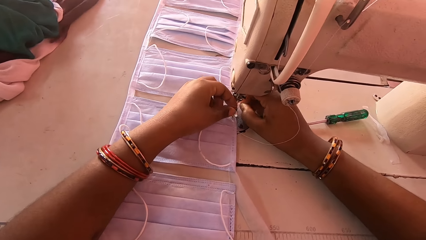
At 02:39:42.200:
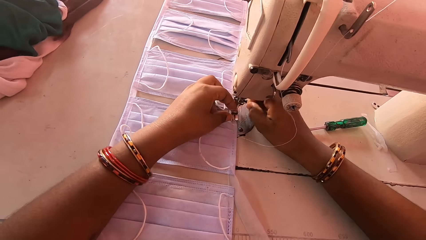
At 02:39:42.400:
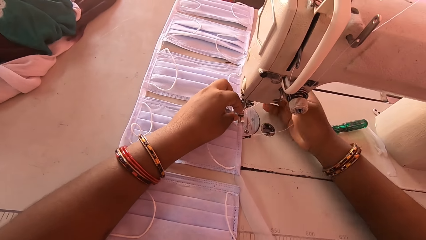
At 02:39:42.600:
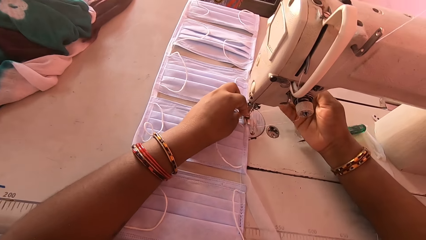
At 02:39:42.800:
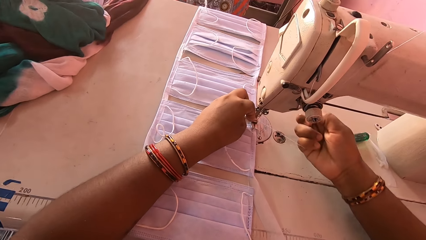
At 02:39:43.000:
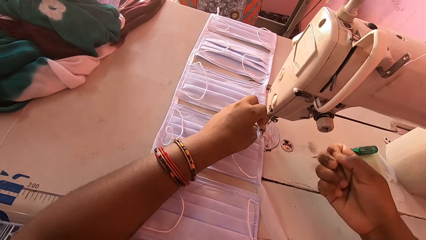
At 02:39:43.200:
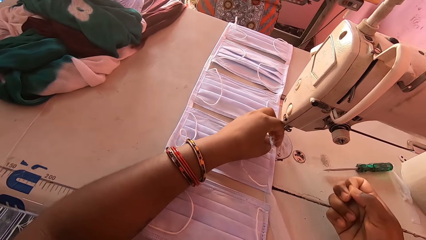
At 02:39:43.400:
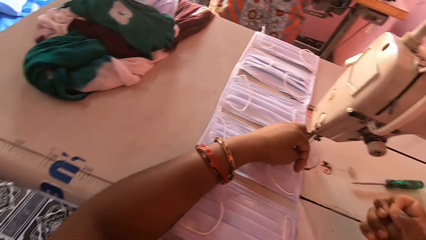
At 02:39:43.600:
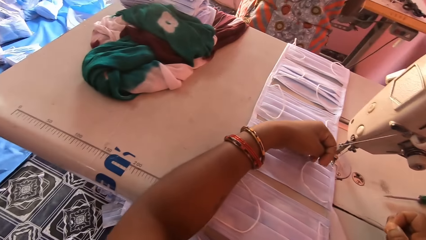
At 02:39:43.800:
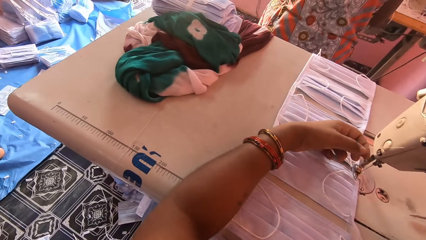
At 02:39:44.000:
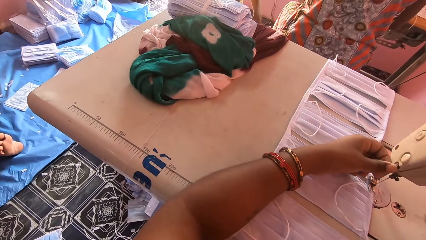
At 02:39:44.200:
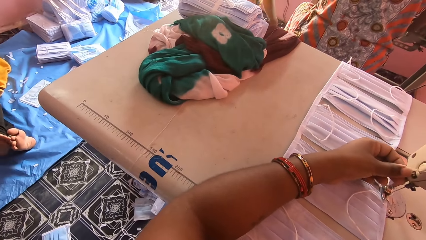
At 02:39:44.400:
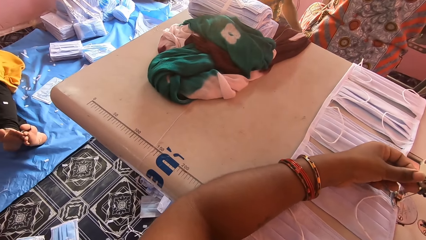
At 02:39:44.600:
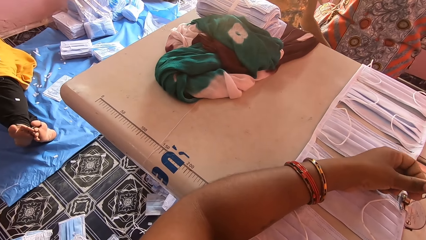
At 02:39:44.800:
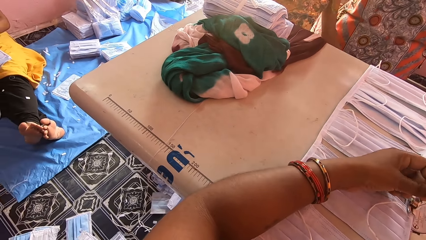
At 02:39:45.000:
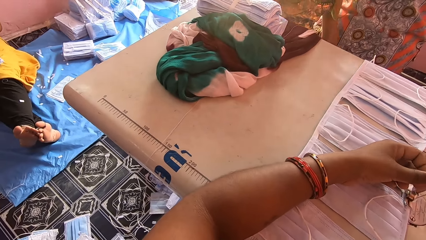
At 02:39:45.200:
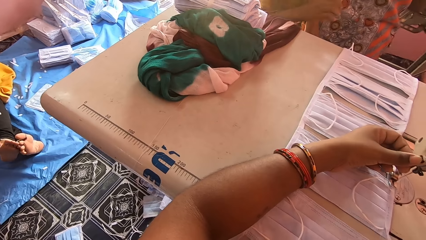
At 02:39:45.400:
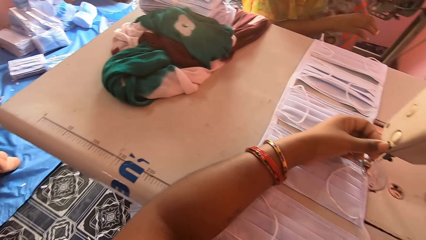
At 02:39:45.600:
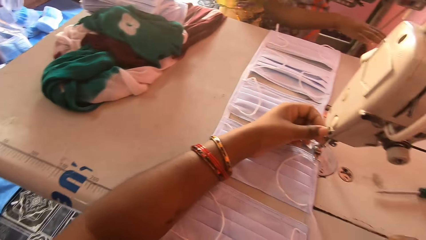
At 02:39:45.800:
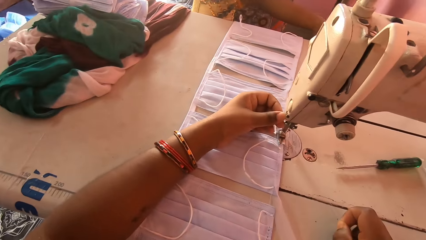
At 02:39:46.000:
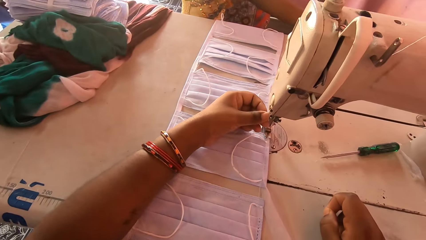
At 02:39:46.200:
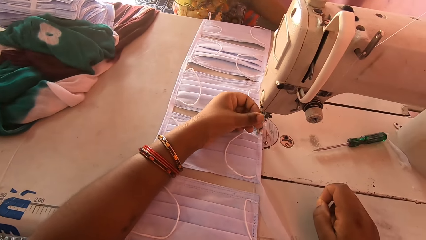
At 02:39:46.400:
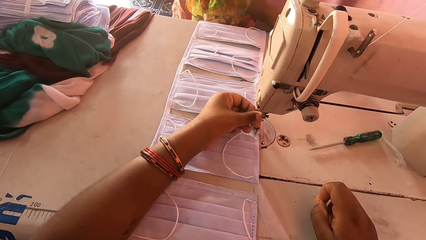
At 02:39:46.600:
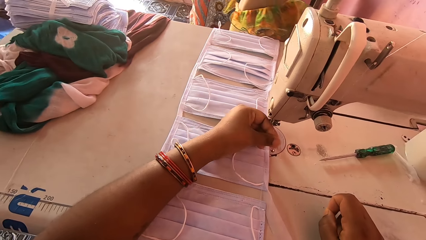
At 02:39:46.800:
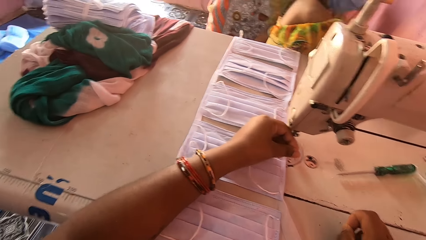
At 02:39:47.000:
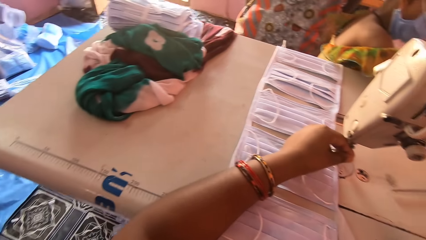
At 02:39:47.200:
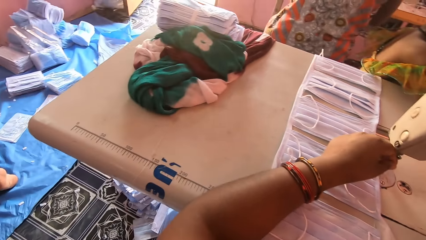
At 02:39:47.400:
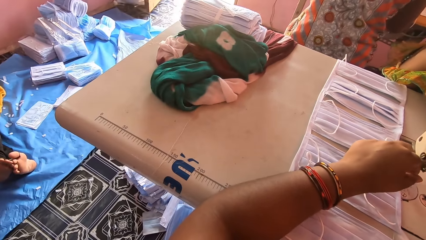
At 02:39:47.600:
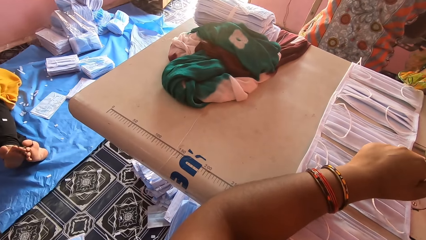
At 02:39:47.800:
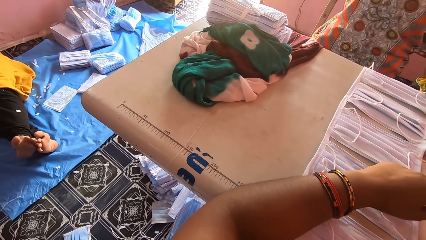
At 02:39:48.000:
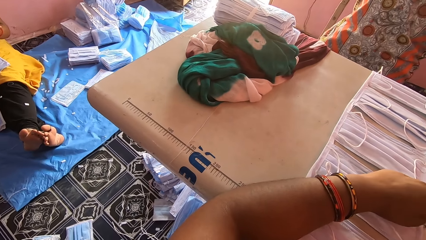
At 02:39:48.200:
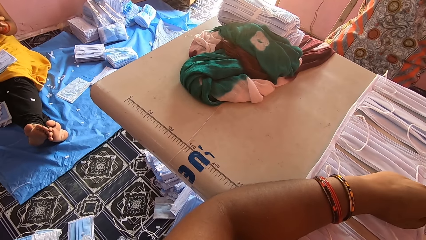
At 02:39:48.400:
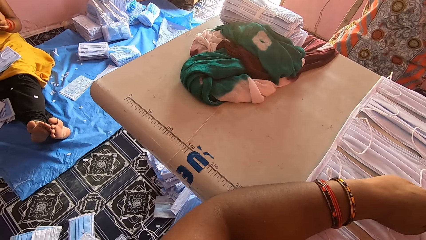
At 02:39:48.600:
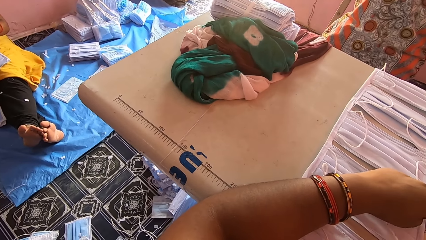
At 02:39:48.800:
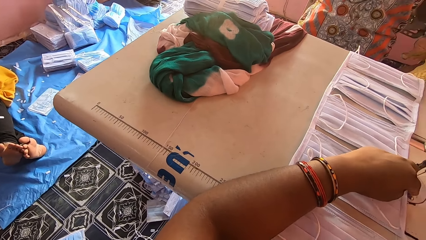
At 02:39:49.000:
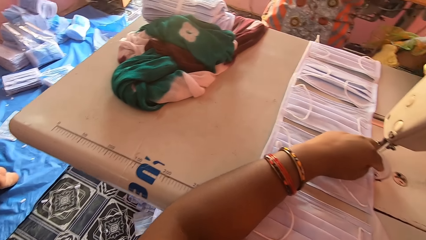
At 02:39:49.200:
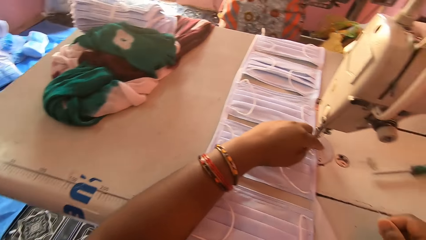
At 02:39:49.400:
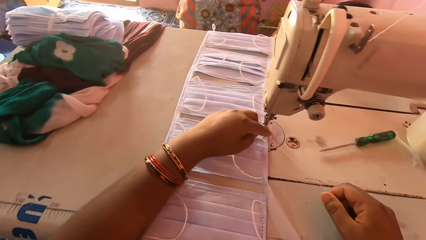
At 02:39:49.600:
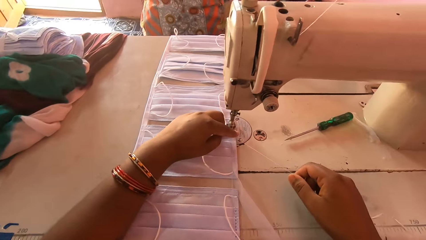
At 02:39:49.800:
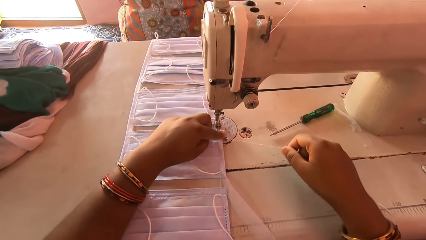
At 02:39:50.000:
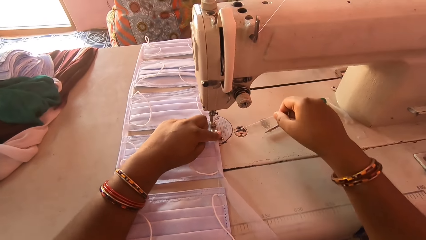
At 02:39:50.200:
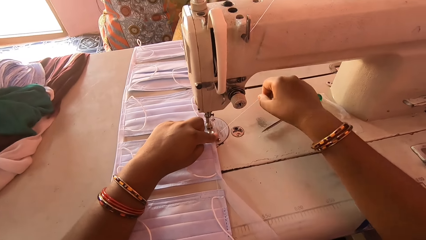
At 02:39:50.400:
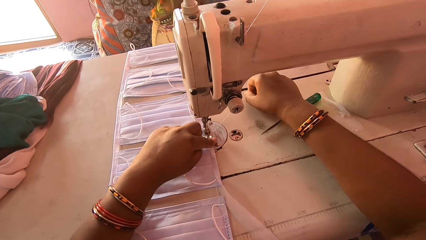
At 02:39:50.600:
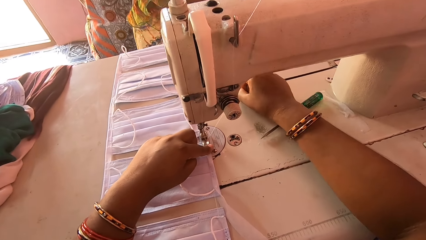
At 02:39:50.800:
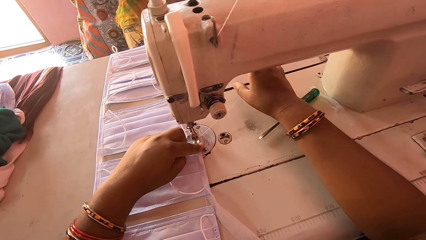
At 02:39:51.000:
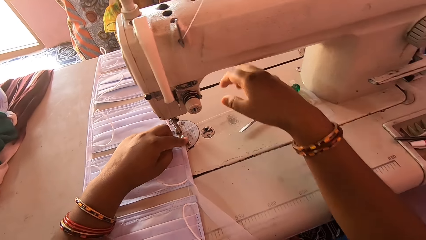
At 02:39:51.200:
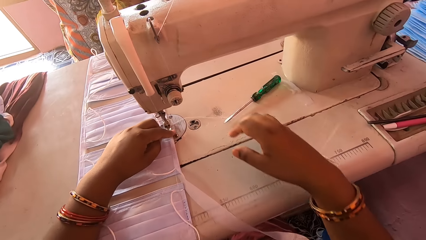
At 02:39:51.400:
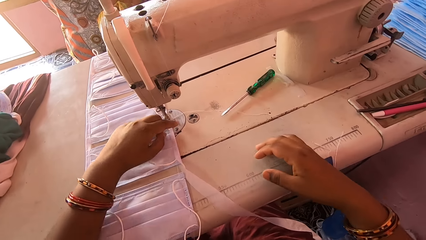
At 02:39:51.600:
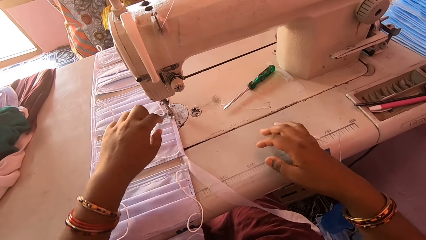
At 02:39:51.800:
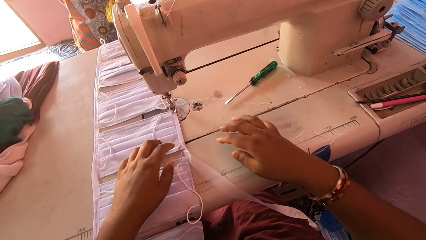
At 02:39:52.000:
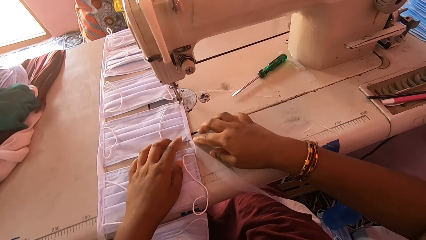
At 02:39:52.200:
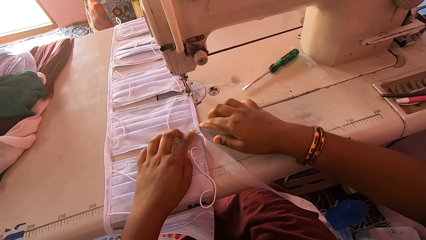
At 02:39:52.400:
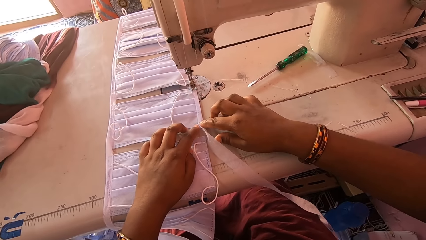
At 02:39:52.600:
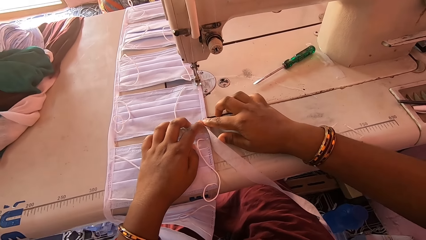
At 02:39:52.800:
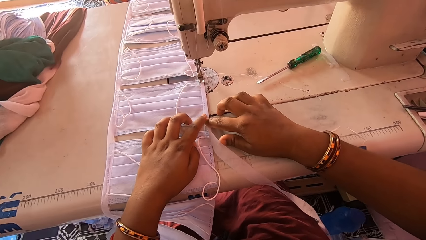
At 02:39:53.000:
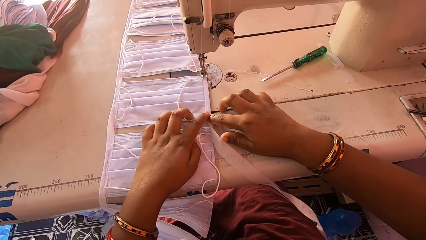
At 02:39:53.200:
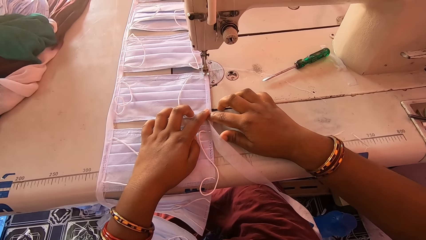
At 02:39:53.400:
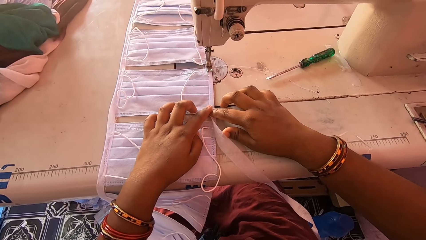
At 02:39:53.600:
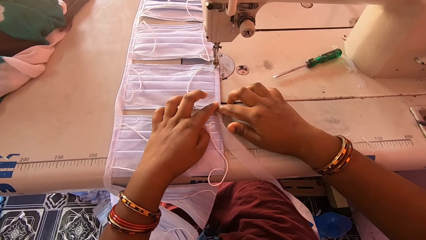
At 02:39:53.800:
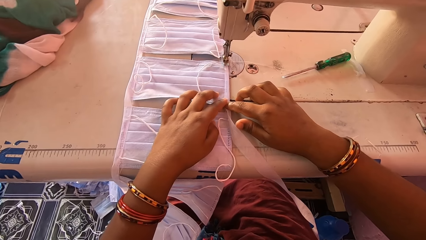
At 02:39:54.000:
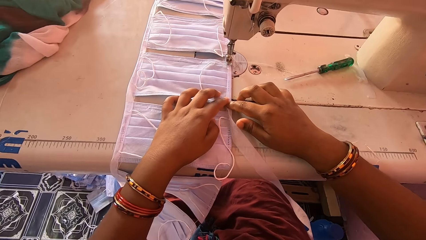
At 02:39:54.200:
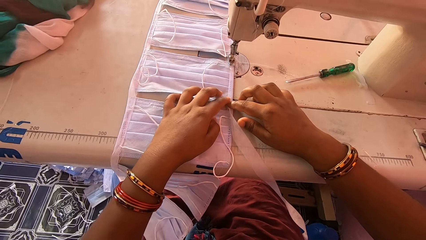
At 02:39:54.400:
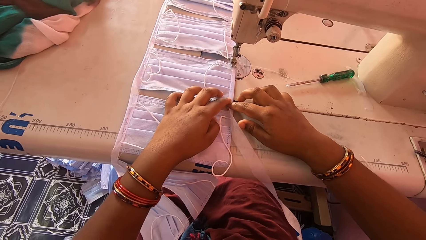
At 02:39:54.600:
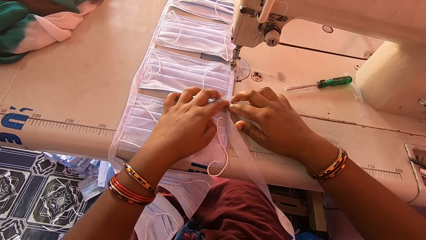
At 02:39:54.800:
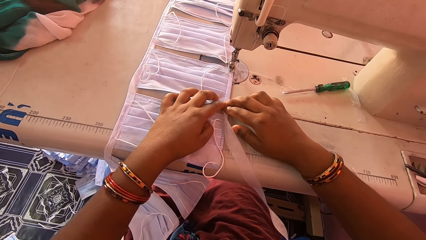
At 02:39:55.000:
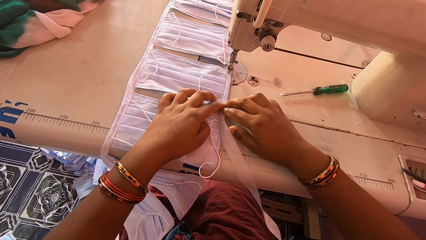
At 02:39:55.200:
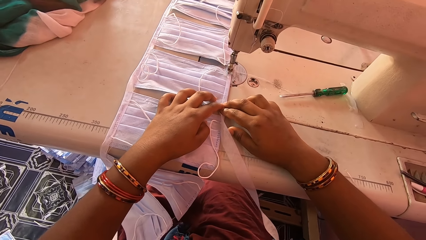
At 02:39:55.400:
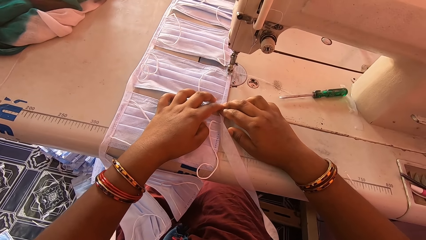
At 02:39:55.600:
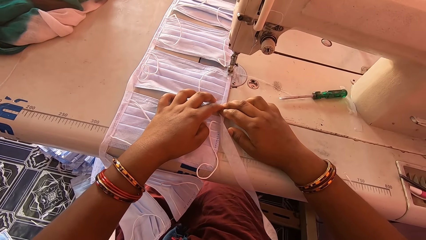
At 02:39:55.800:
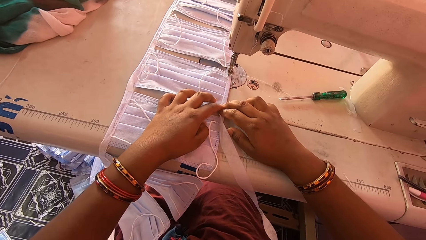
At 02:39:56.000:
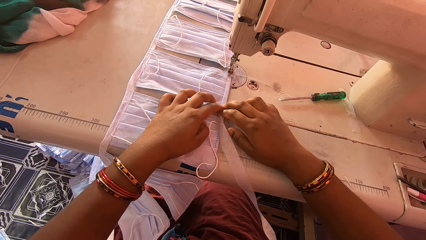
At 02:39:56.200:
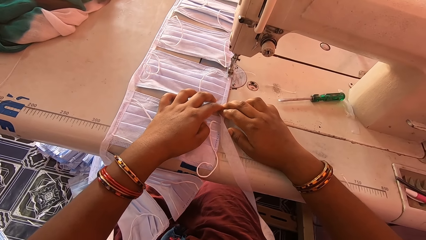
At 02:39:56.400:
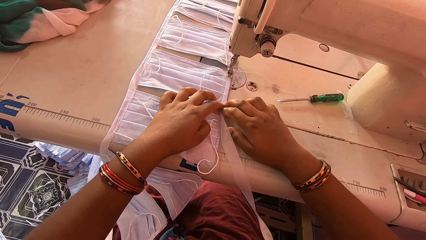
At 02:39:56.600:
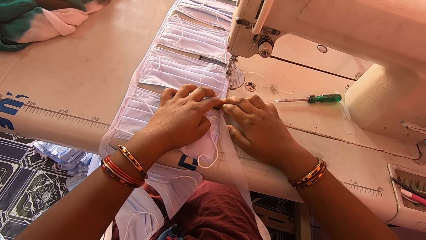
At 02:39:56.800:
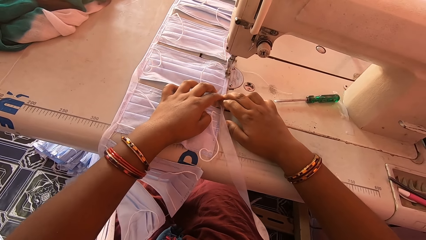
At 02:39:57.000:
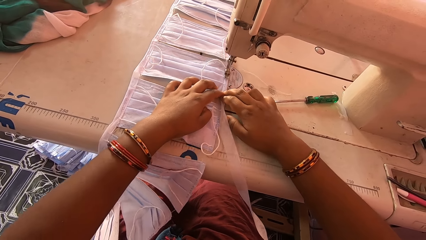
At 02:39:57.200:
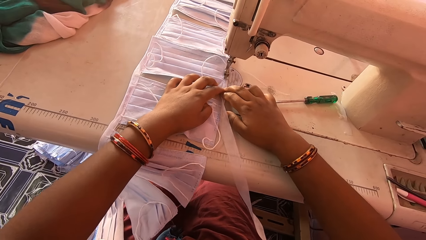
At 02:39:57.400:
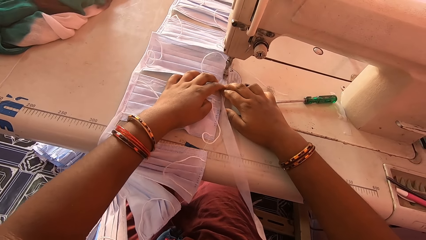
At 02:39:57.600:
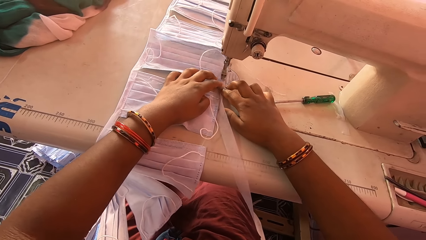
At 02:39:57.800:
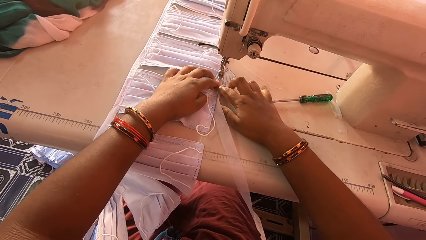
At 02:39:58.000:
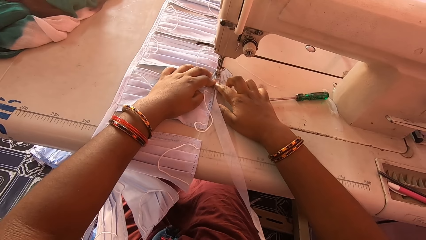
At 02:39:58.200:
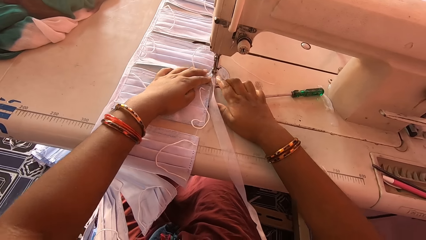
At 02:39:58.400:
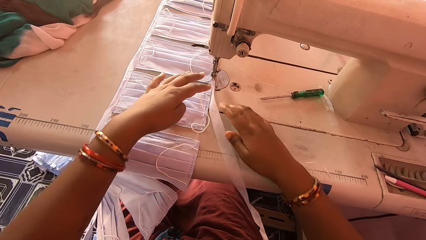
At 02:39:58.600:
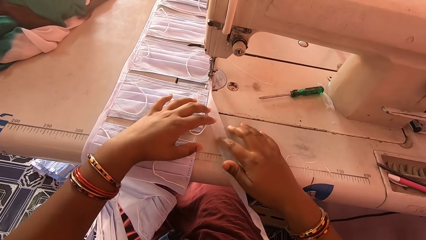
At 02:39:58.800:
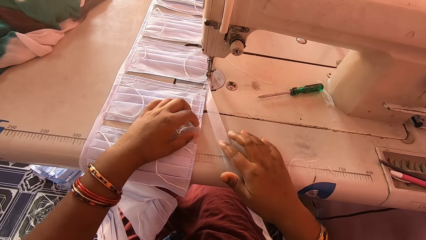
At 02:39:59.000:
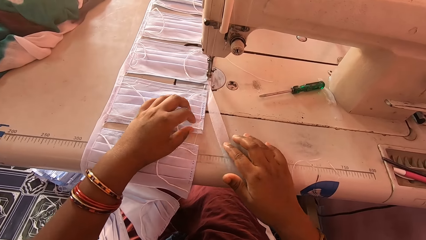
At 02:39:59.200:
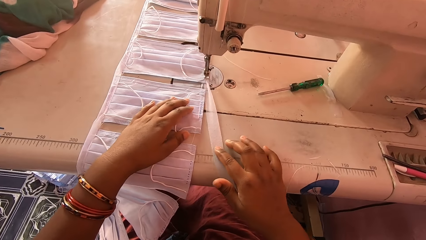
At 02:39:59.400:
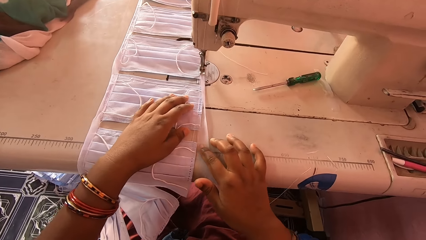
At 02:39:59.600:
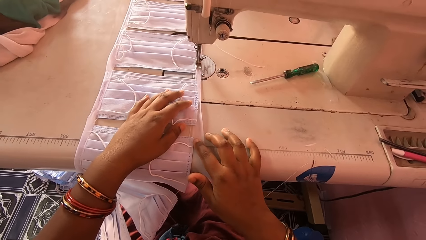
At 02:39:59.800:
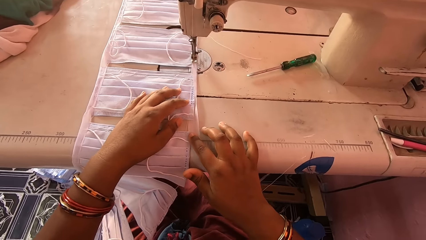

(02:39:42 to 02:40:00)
The camera wearer pulls out the sewing thread with her right hand. A person walks in the room. The camera wearer adjusts the needle clamp of the sewing machine. She puts the sewing thread below the presser foot. She adjusts a piece of cloth or face mask material on the sewing machine. She sews the facemask. She sews the piece of cloth with the sewing machine. She aligns the face mask material.
